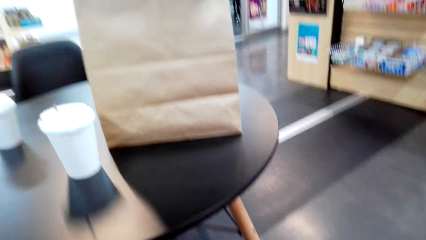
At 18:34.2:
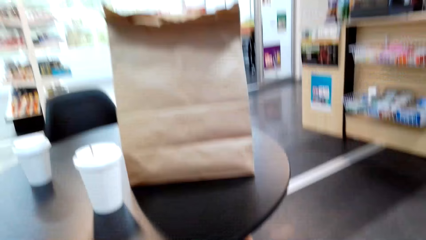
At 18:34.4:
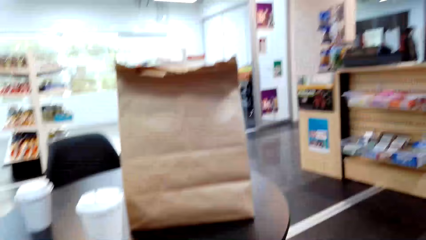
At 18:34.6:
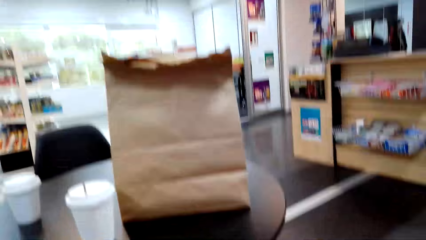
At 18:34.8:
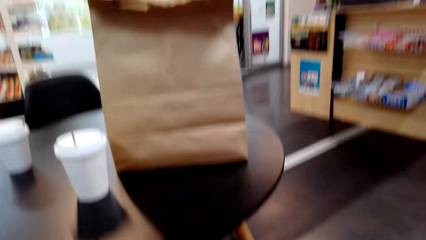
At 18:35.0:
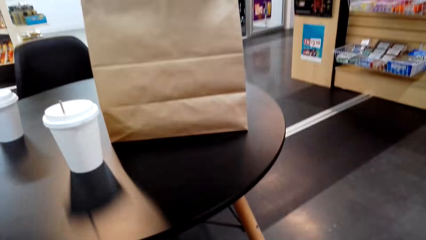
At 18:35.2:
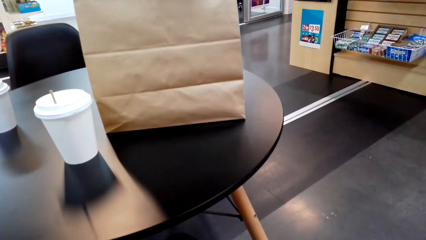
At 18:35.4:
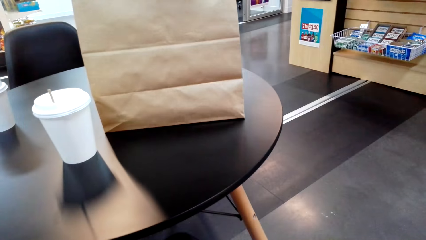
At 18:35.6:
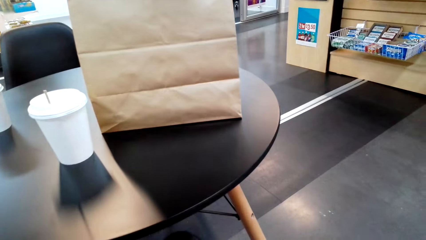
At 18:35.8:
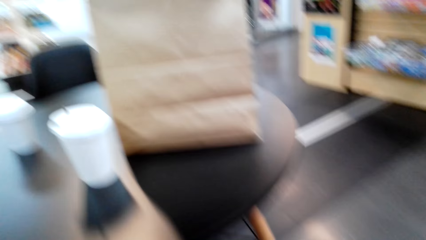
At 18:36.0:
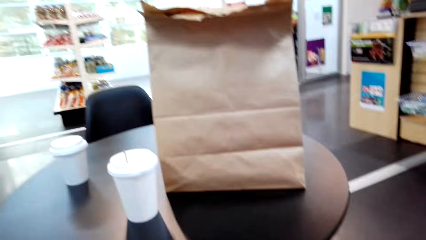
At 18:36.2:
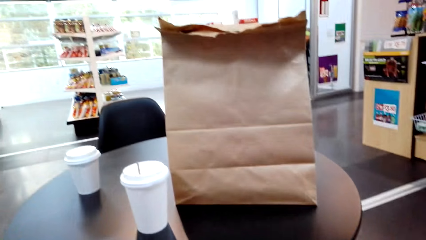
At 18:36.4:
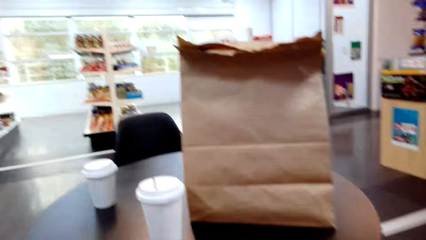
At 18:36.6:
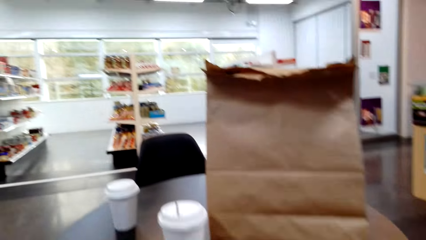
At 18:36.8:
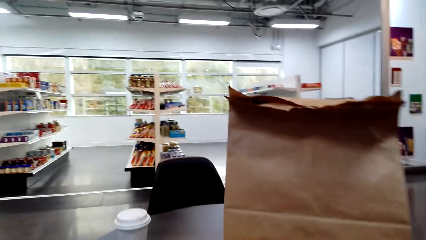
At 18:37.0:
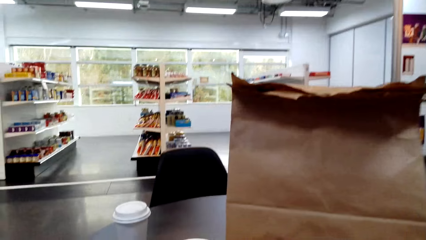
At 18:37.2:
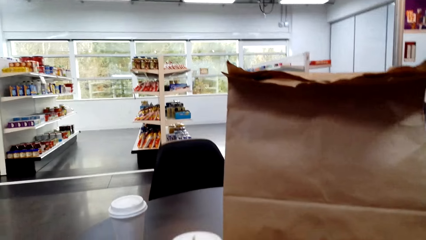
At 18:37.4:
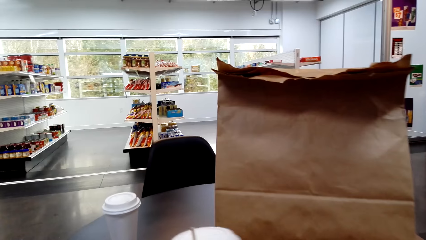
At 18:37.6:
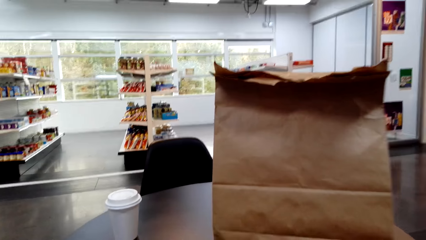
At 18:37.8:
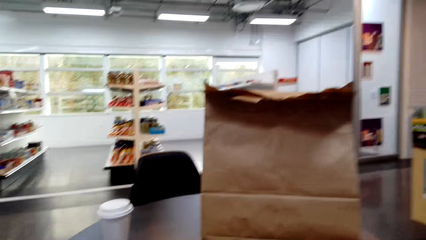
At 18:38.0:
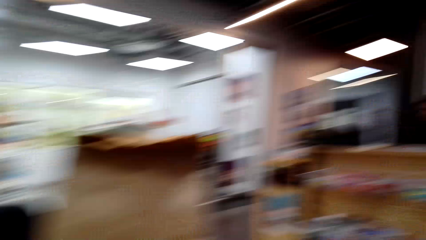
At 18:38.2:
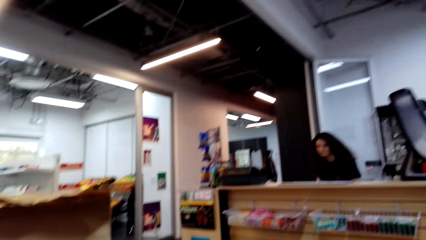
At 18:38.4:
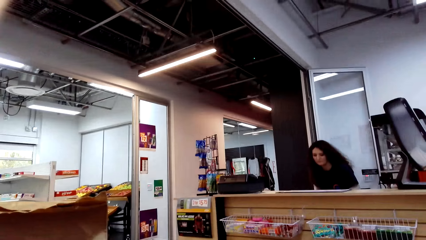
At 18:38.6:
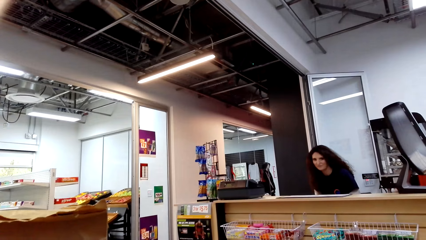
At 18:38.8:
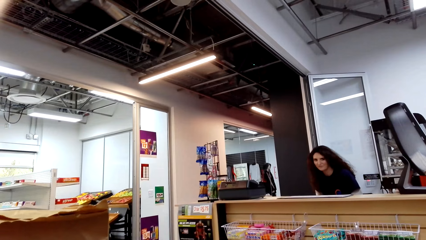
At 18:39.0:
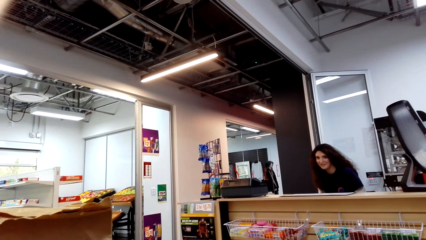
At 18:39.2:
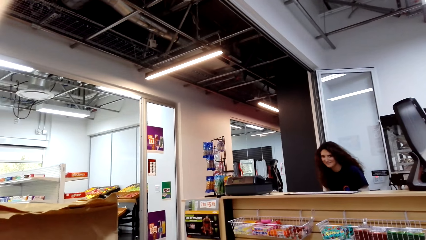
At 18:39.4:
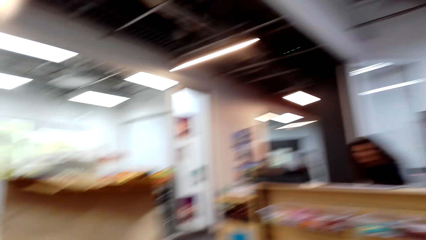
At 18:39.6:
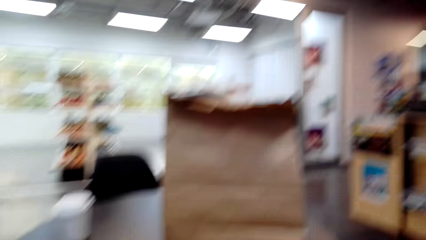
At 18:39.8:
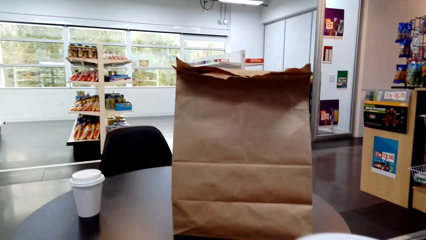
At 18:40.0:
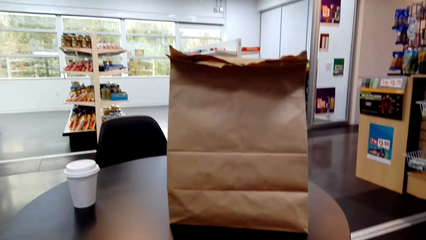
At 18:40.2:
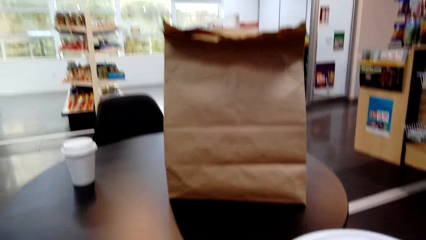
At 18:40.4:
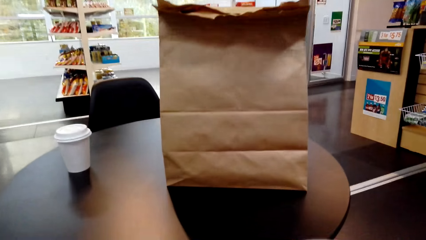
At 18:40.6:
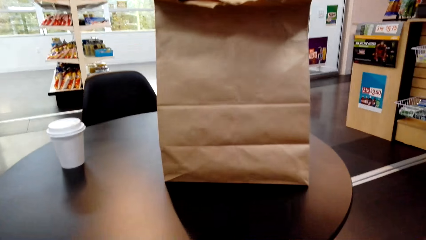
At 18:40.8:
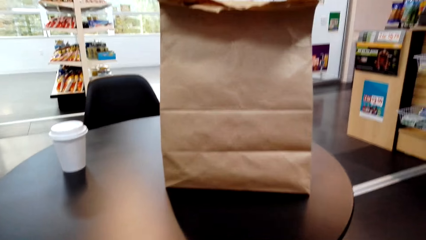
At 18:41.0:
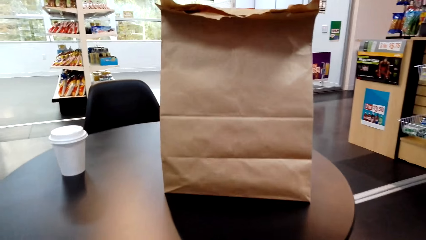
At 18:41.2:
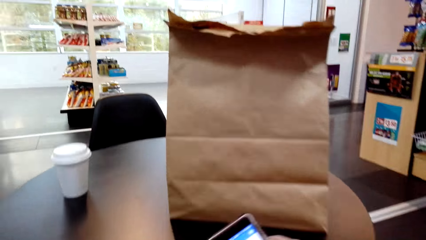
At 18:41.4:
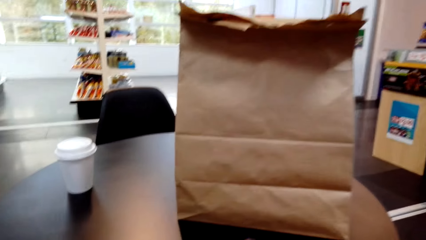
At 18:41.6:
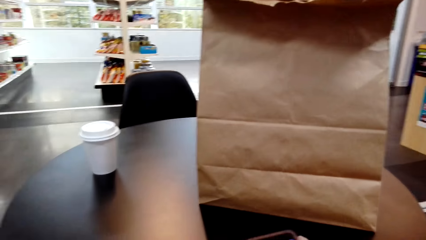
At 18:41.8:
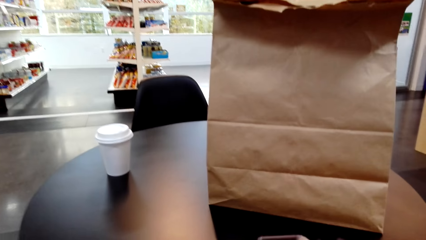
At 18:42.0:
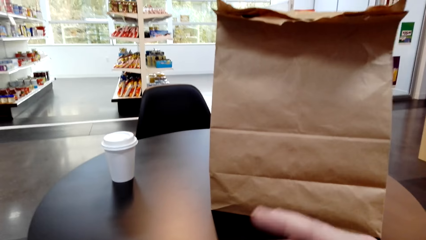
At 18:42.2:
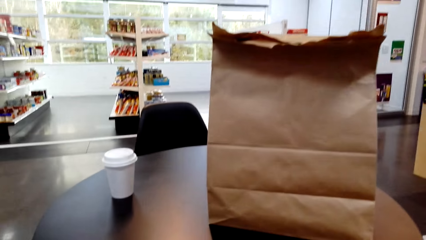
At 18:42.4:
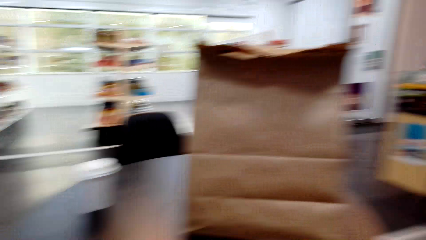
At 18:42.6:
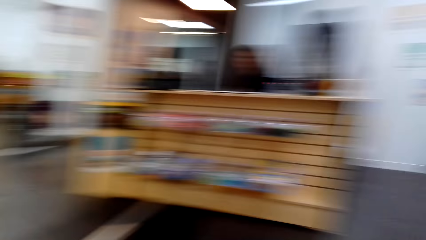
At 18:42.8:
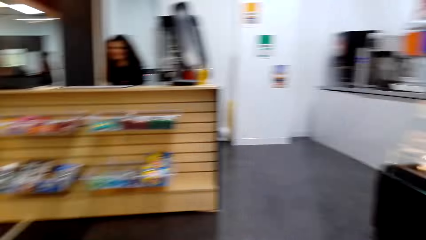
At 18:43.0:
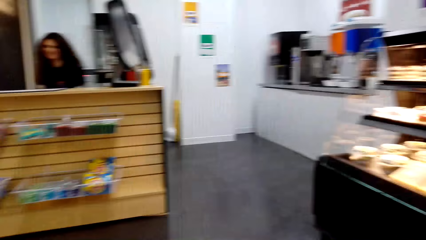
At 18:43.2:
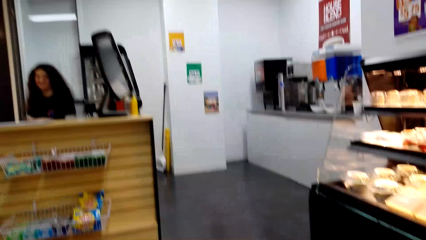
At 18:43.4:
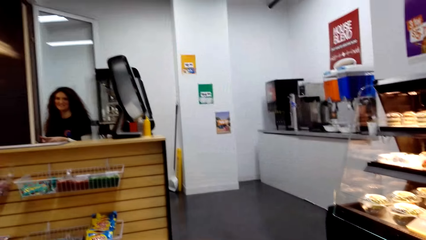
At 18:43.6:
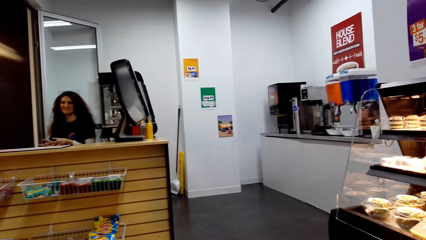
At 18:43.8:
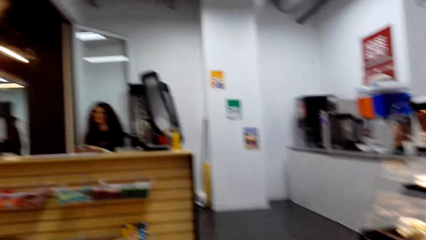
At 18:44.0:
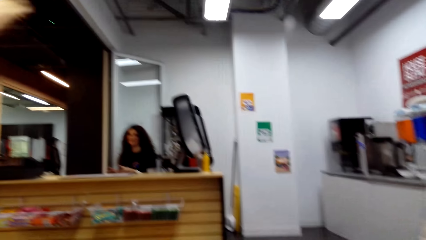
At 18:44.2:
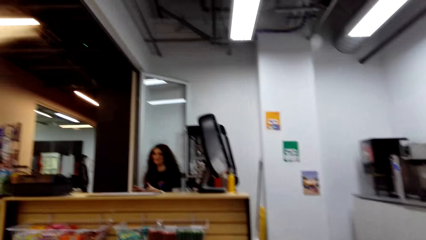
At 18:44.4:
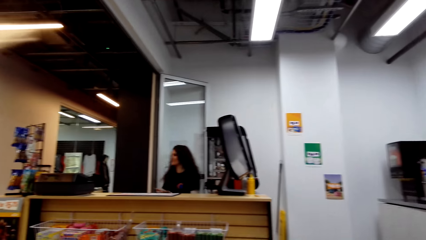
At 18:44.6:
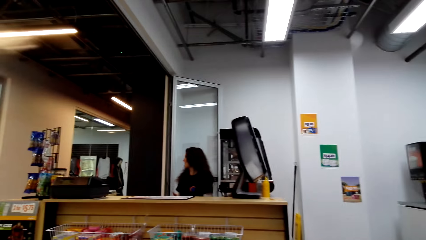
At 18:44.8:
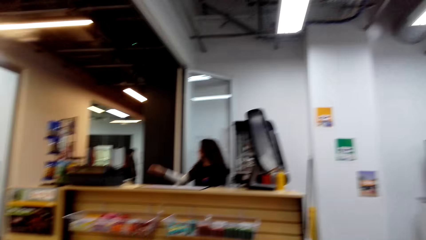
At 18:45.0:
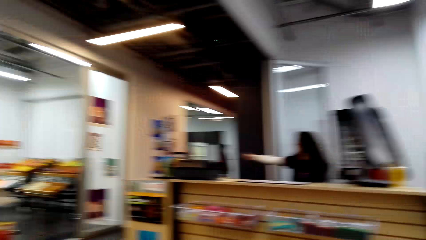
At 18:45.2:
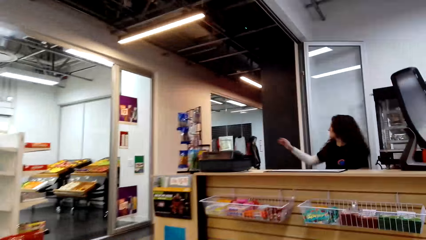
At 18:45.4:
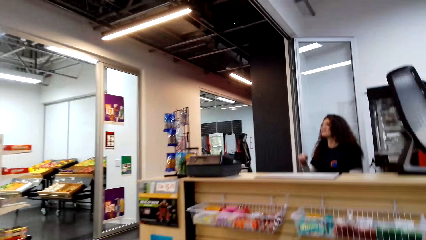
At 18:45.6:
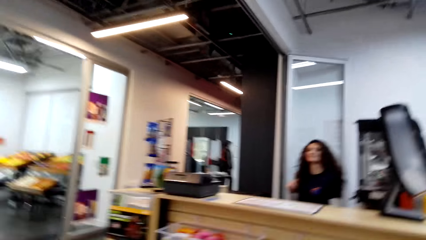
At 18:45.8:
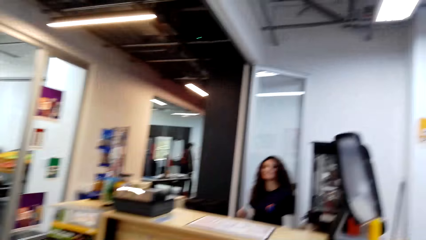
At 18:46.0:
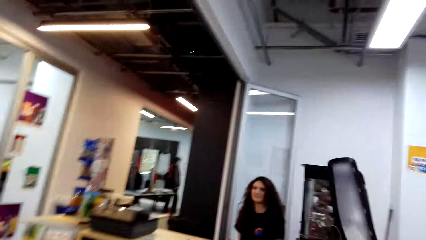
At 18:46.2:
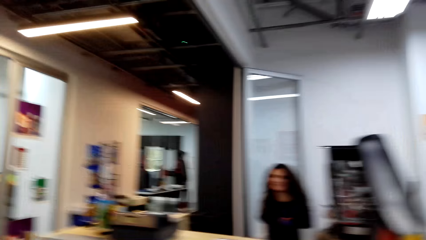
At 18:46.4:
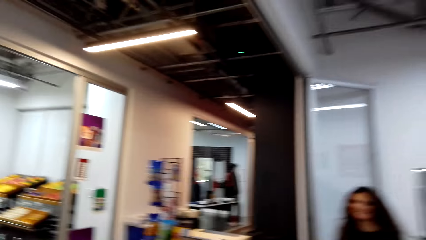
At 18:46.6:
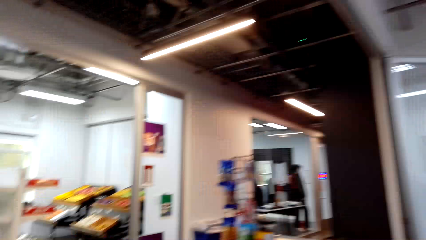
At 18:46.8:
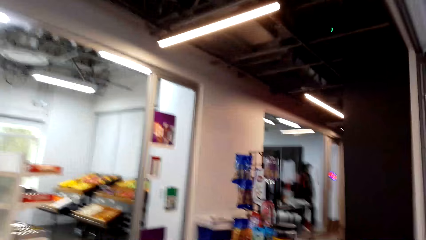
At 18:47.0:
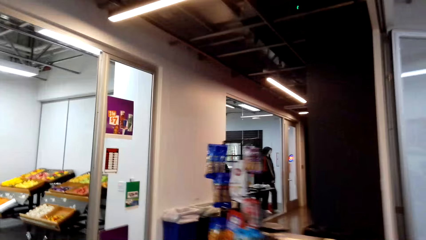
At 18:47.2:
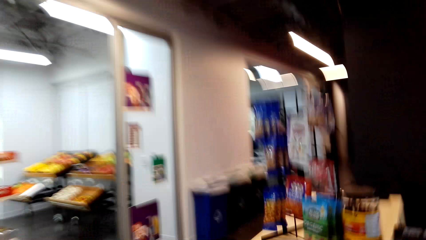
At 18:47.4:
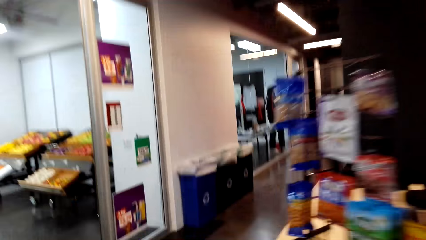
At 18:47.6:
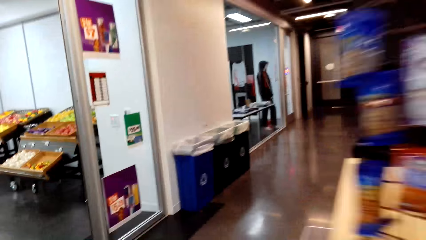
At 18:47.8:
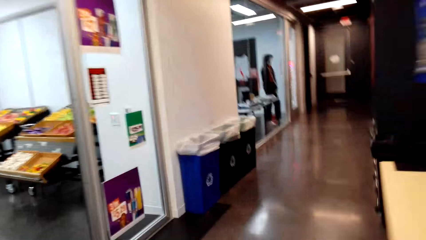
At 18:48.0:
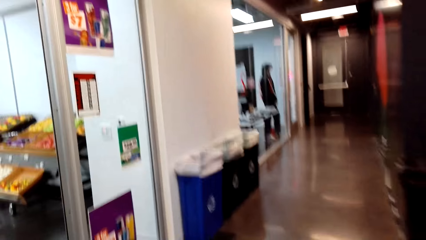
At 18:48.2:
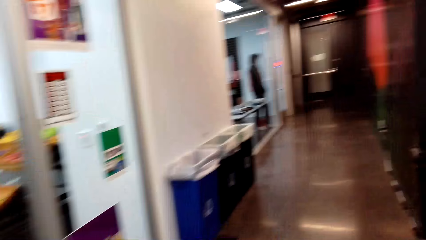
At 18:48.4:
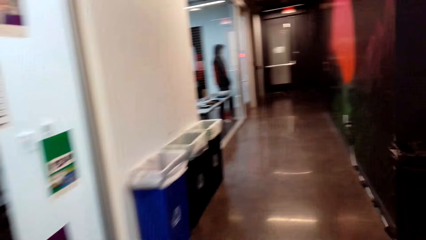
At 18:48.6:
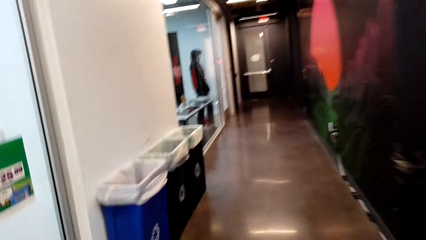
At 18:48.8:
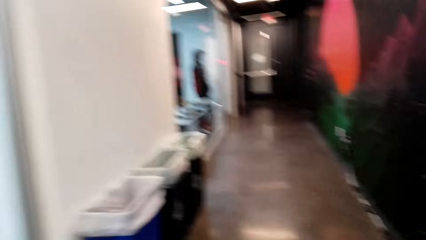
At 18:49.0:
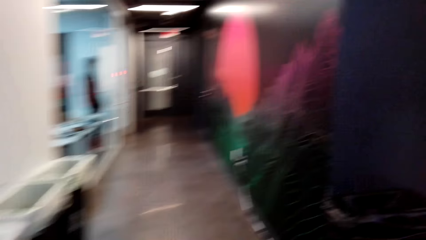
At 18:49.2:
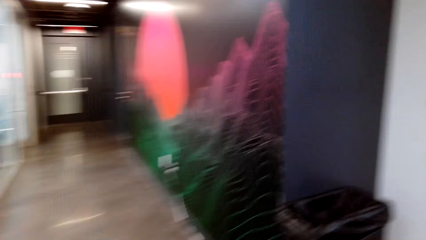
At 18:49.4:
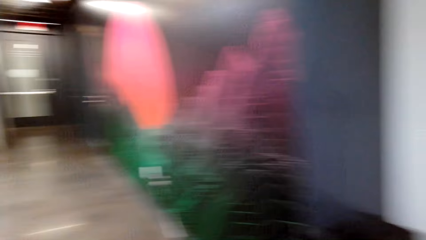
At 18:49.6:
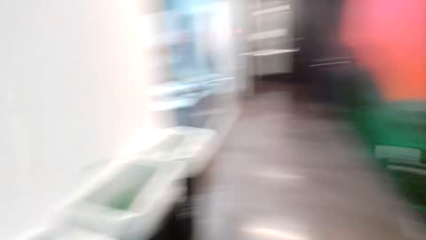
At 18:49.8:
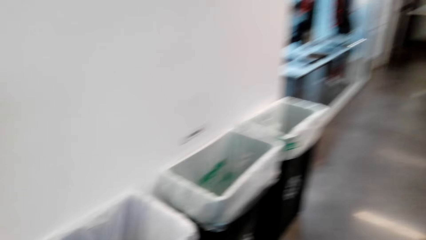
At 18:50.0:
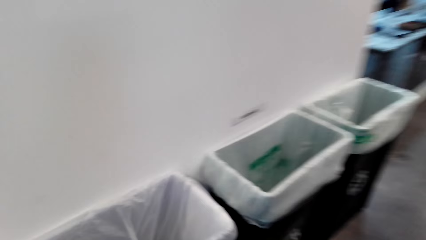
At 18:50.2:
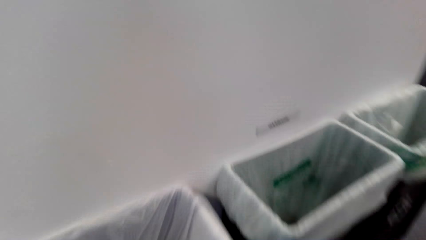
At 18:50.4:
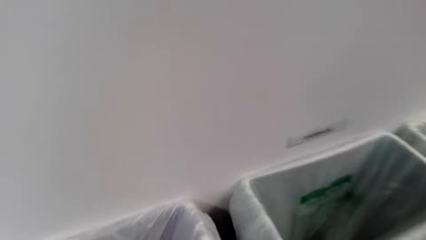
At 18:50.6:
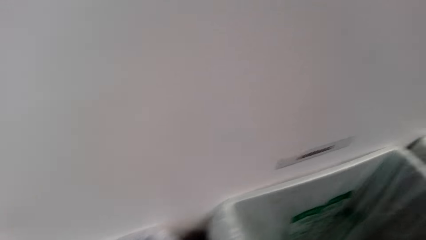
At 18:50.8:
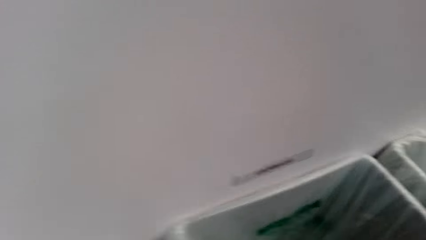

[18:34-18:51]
The camera wearer looks around the shop. They look at a woman. They place the phone on the table. They walk around. They talk to the woman. They walk towards the dustbin.
